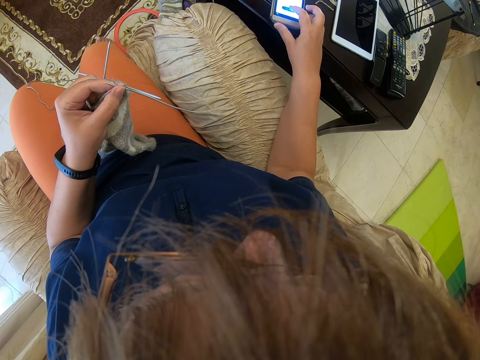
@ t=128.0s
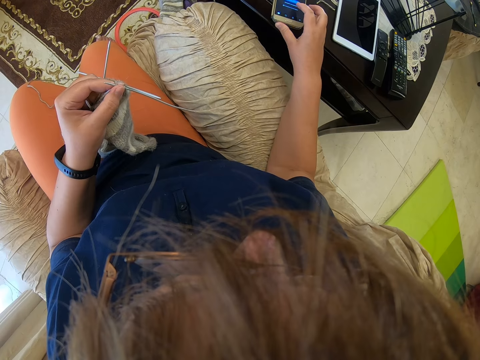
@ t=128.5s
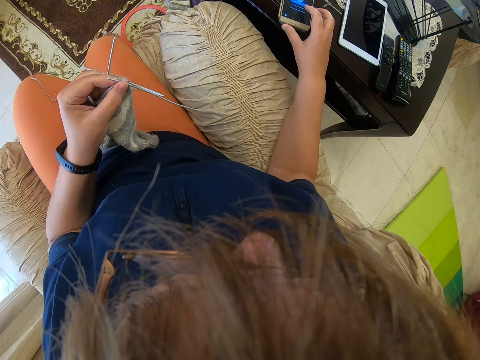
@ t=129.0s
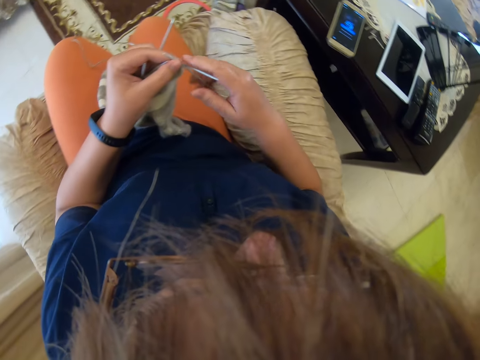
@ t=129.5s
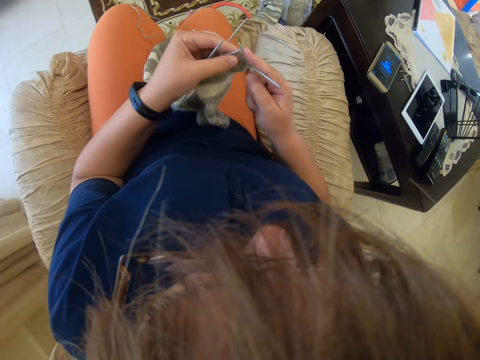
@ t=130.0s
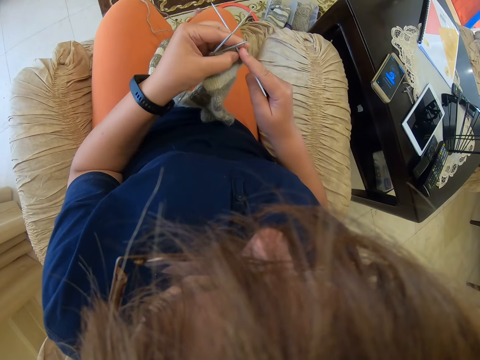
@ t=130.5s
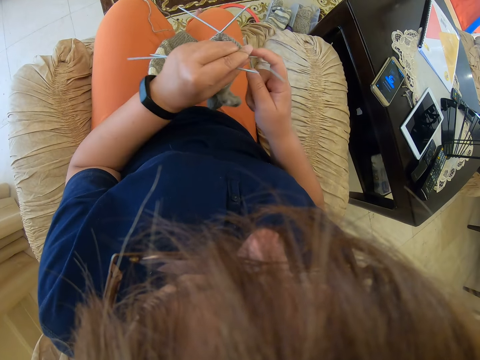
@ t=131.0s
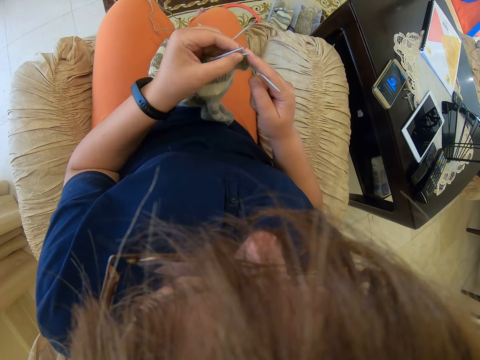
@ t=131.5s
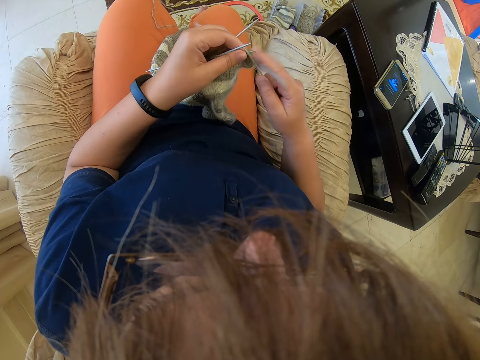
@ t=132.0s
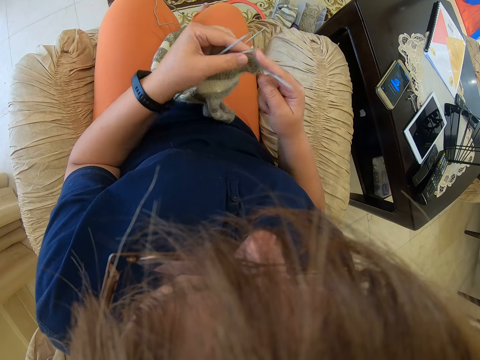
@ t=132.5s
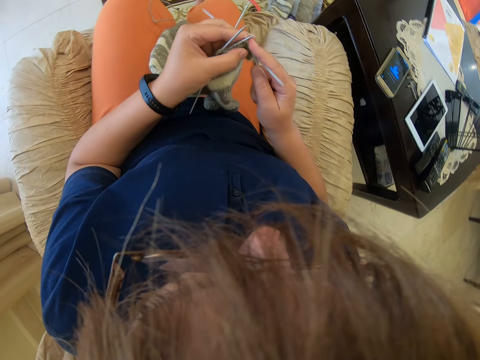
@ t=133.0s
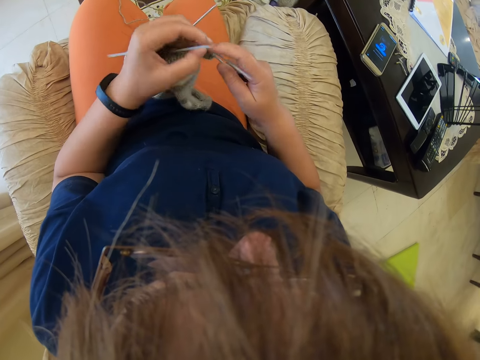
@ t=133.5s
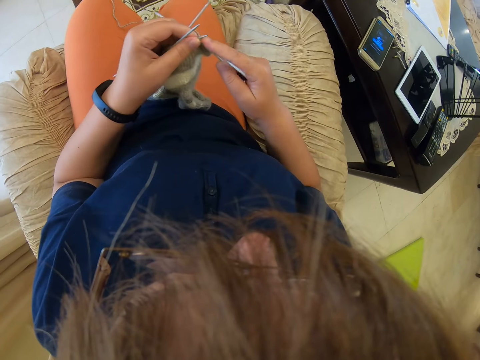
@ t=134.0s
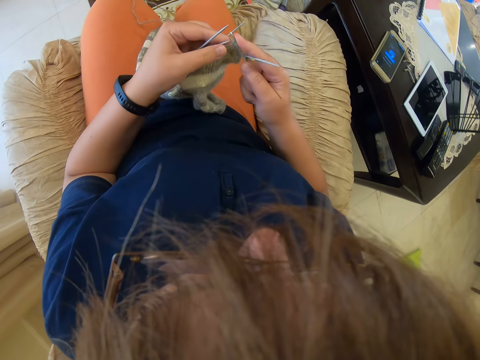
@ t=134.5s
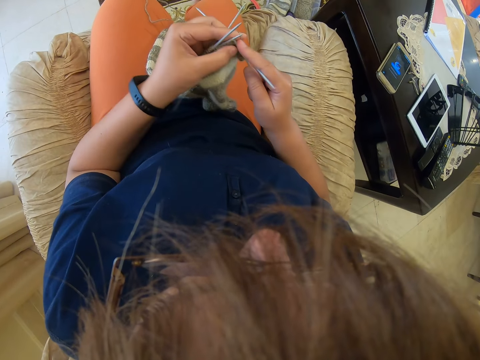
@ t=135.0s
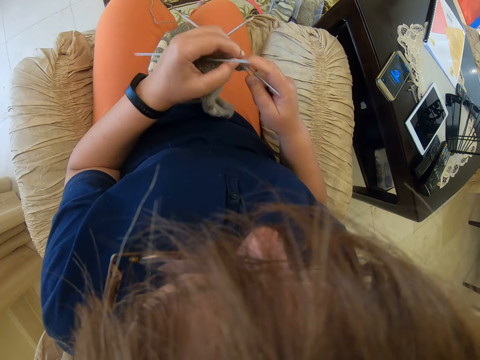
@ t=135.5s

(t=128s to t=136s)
The camera wearer knits. A woman knits.
